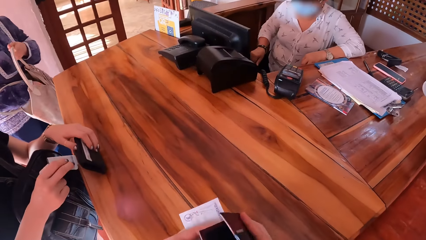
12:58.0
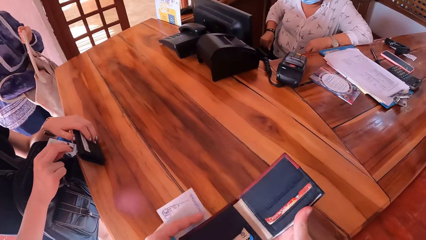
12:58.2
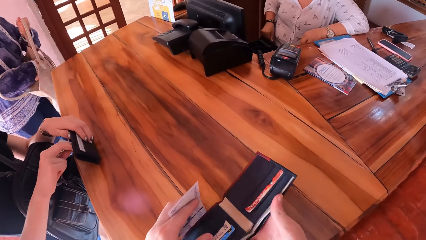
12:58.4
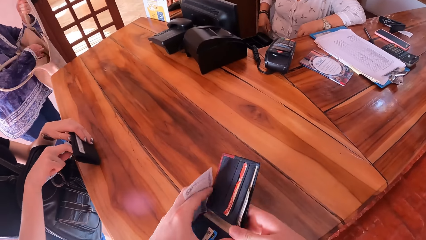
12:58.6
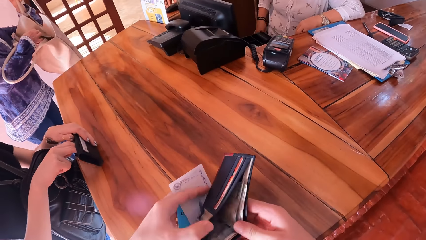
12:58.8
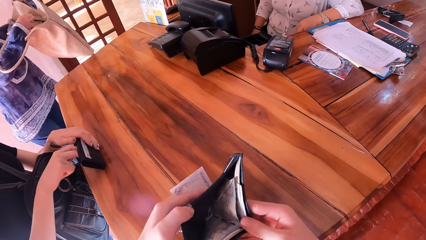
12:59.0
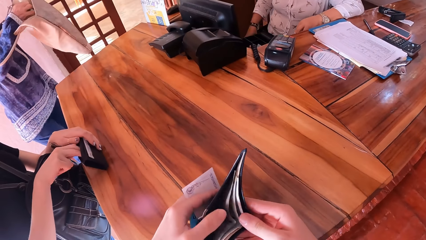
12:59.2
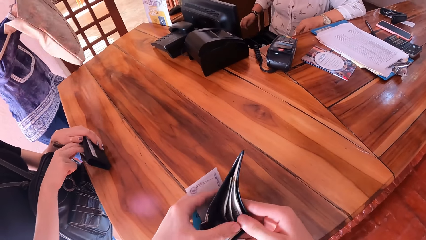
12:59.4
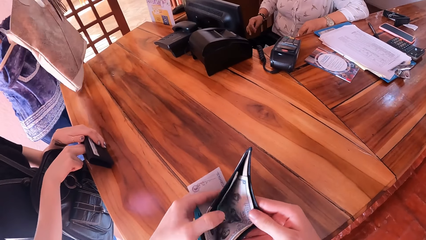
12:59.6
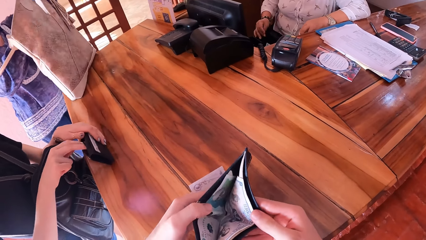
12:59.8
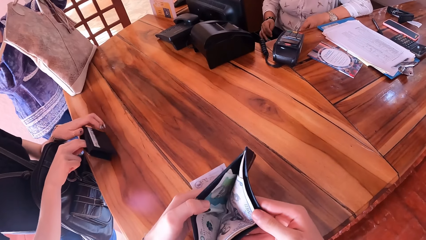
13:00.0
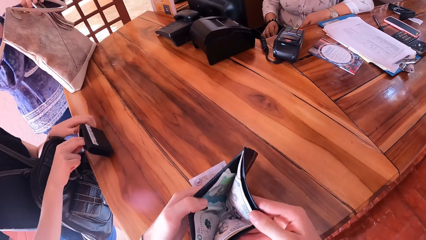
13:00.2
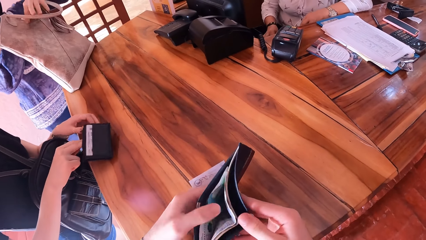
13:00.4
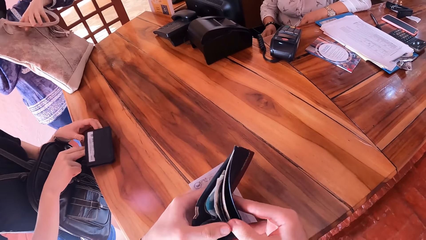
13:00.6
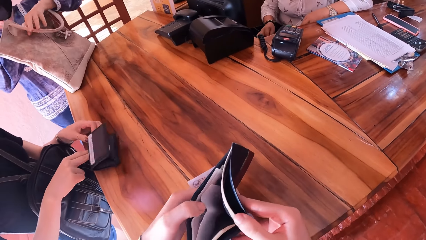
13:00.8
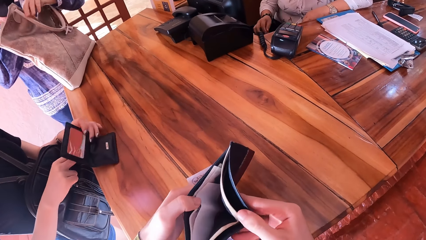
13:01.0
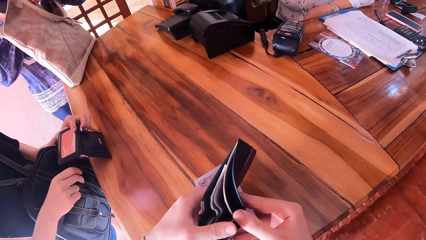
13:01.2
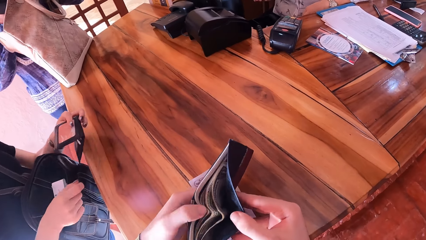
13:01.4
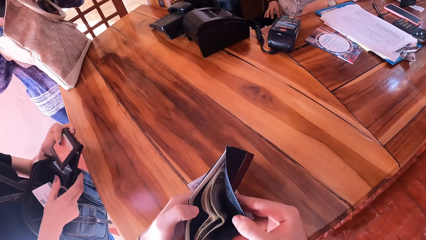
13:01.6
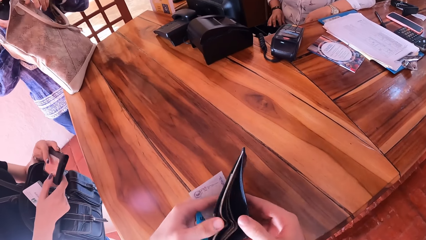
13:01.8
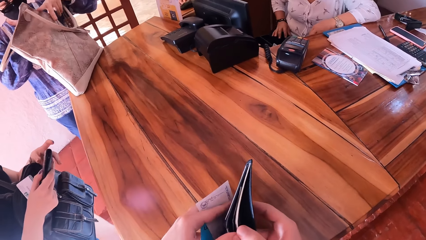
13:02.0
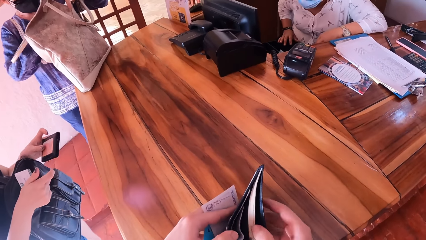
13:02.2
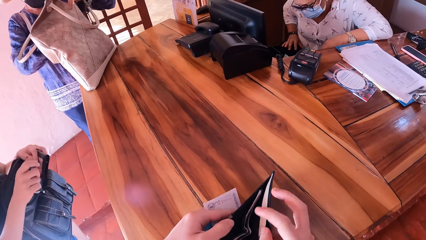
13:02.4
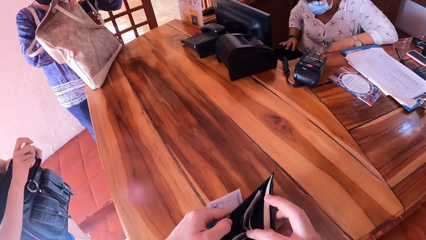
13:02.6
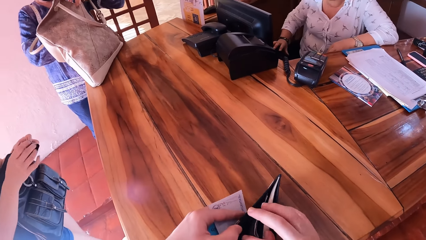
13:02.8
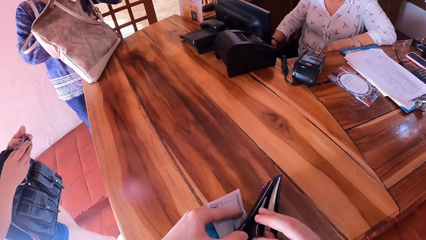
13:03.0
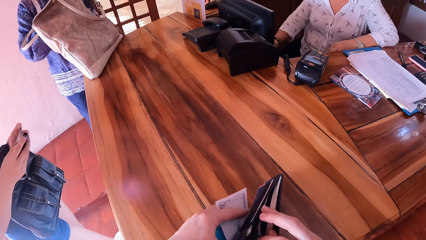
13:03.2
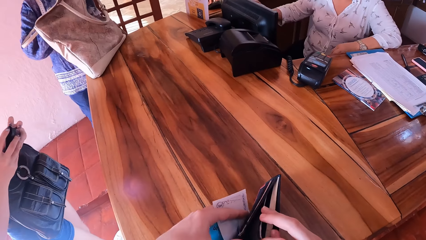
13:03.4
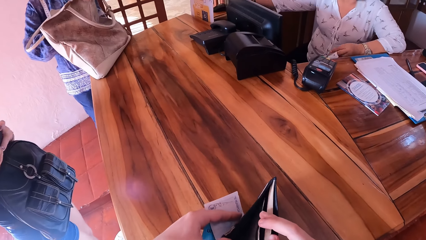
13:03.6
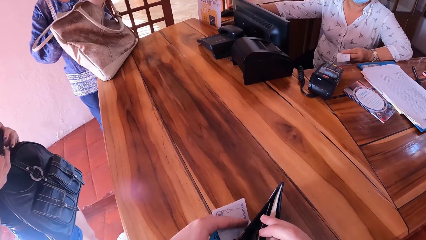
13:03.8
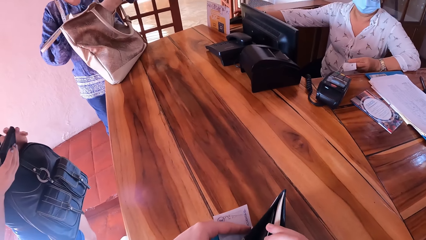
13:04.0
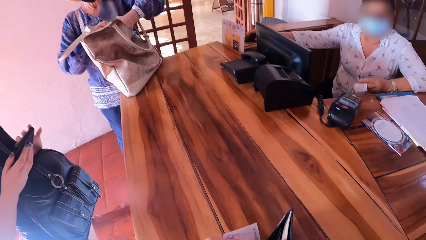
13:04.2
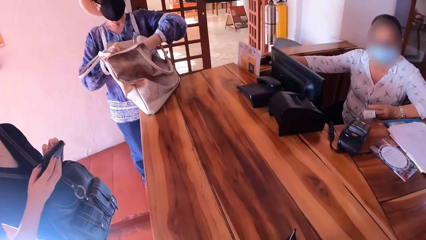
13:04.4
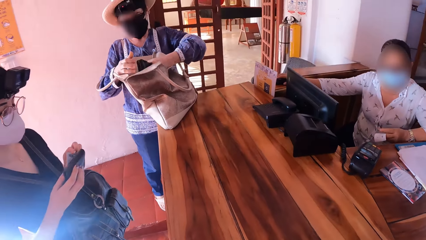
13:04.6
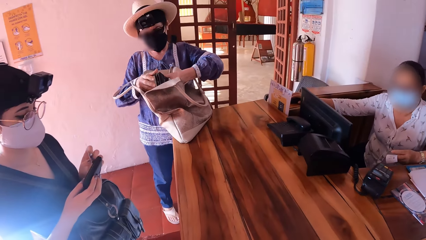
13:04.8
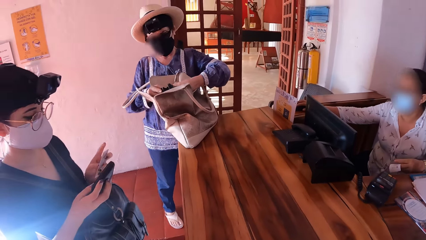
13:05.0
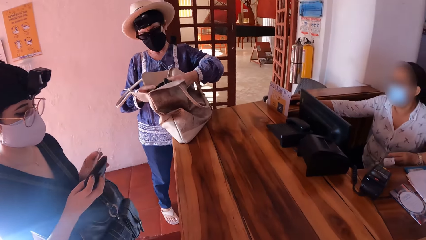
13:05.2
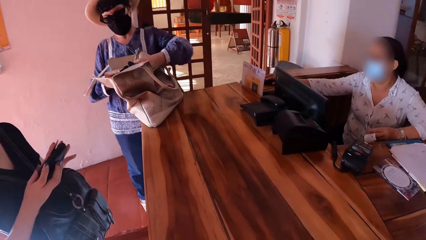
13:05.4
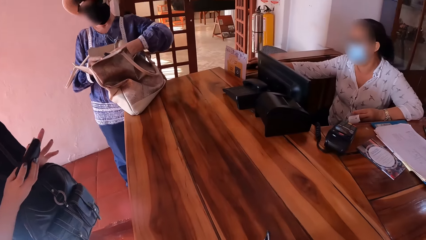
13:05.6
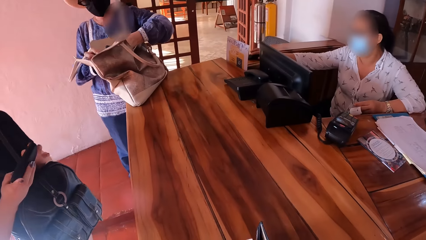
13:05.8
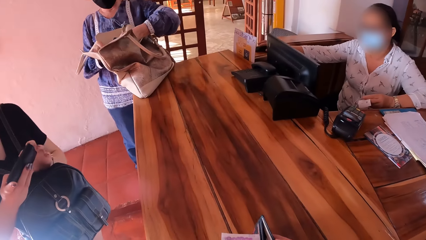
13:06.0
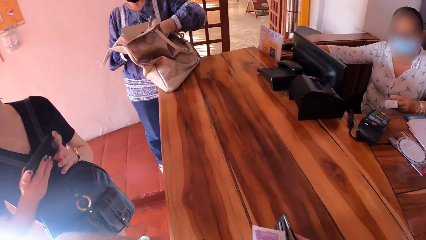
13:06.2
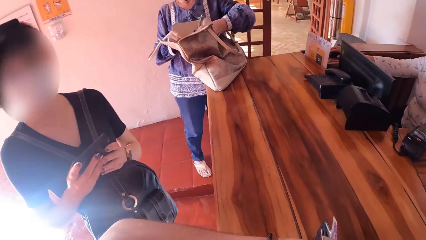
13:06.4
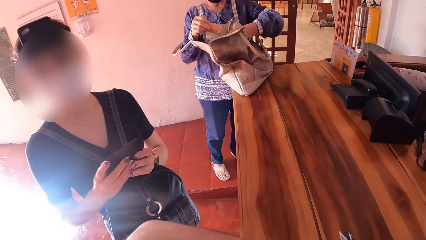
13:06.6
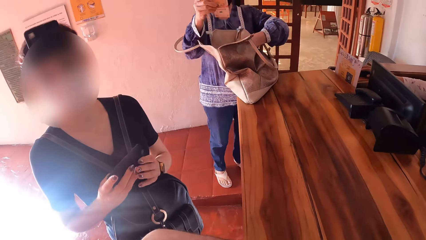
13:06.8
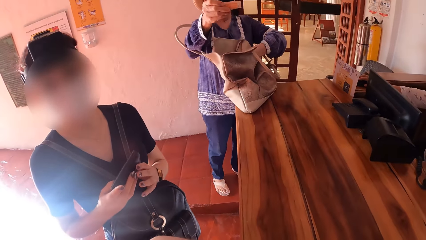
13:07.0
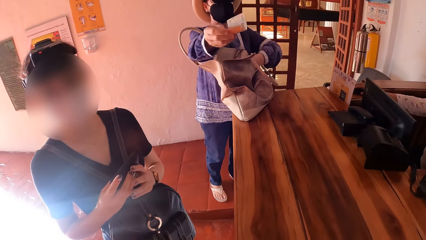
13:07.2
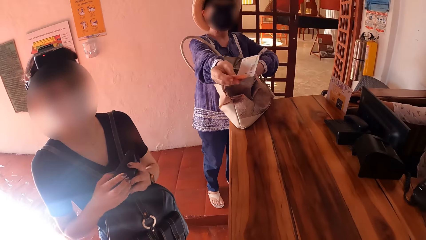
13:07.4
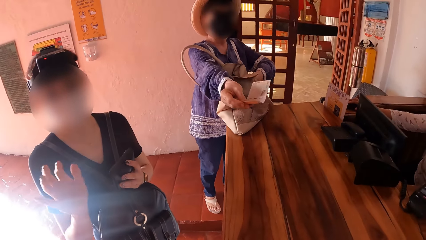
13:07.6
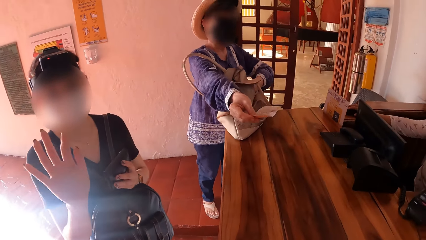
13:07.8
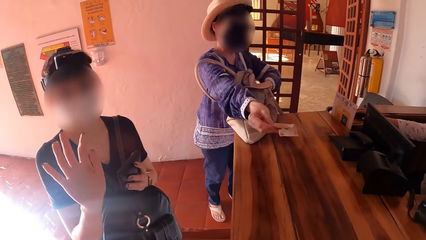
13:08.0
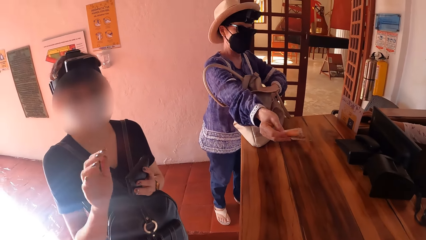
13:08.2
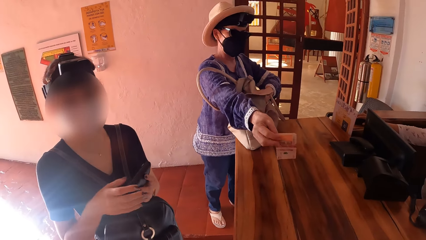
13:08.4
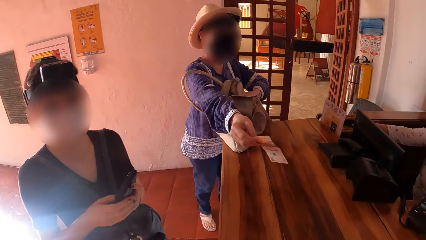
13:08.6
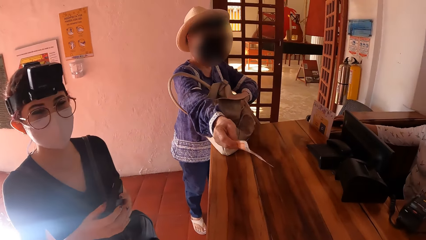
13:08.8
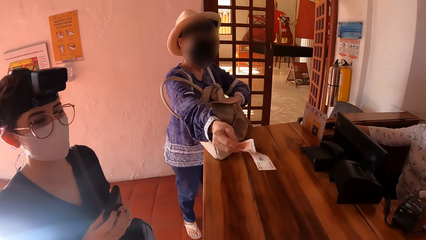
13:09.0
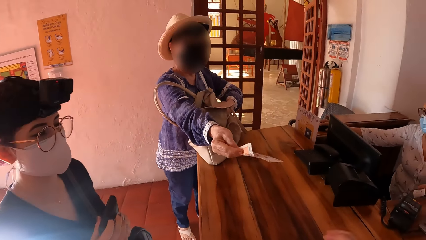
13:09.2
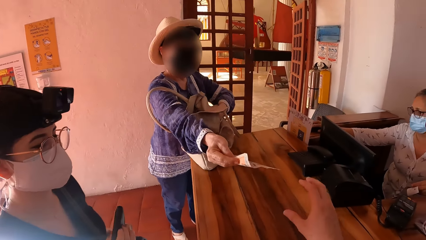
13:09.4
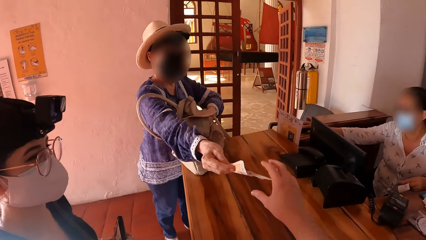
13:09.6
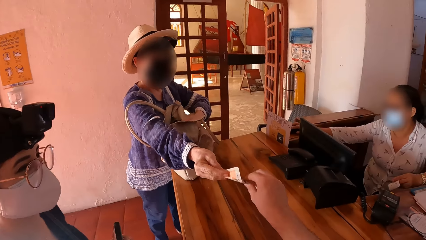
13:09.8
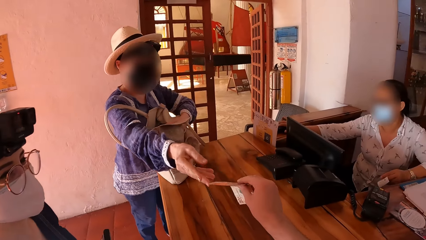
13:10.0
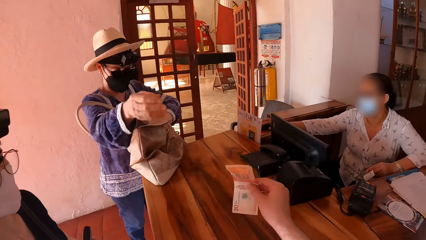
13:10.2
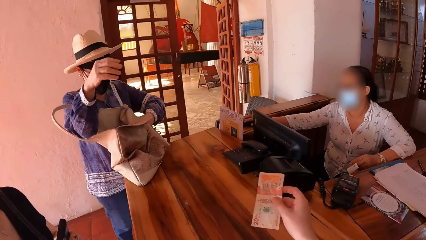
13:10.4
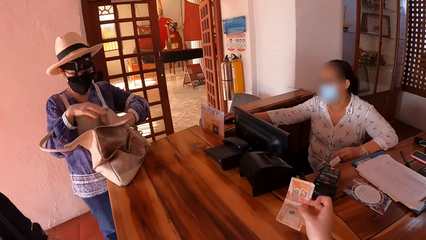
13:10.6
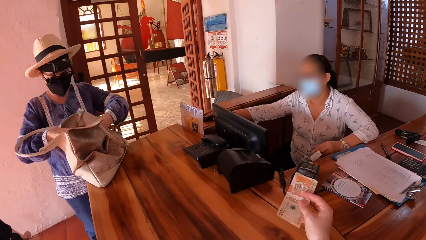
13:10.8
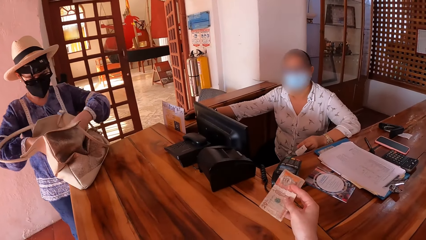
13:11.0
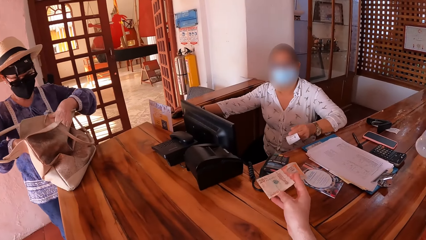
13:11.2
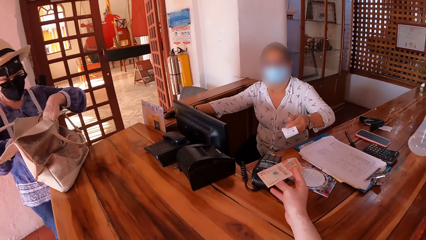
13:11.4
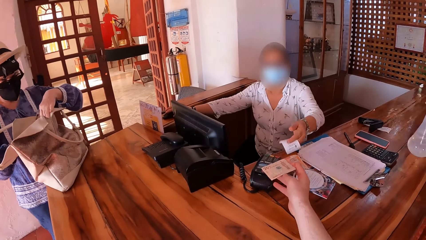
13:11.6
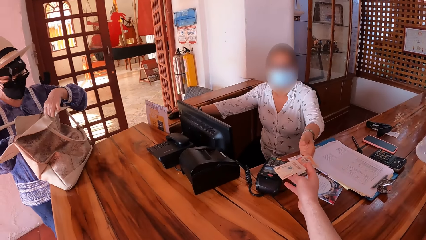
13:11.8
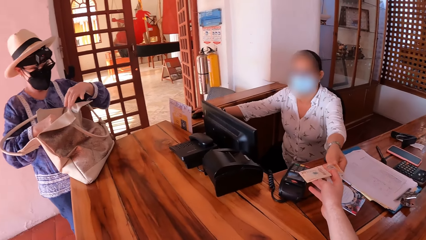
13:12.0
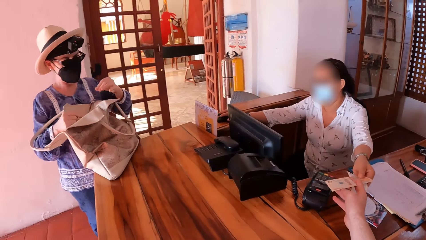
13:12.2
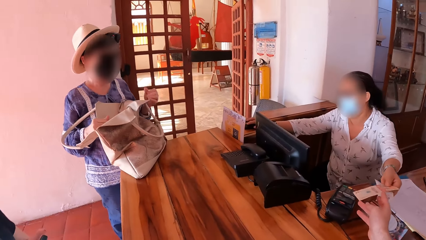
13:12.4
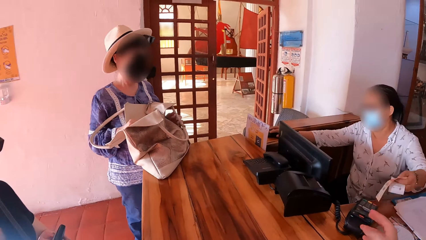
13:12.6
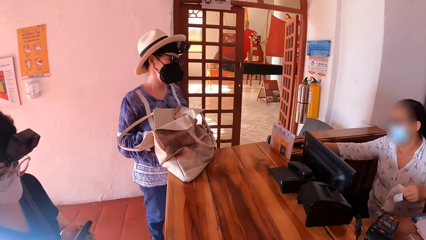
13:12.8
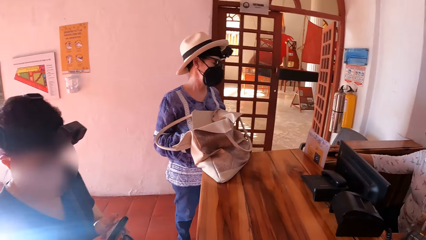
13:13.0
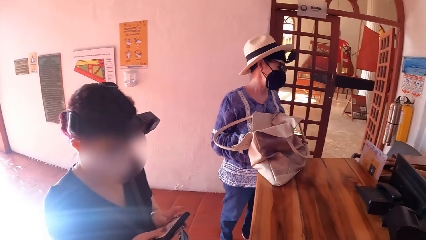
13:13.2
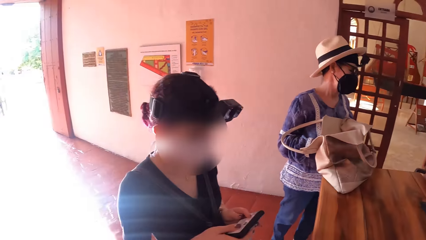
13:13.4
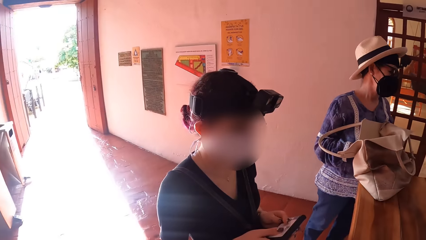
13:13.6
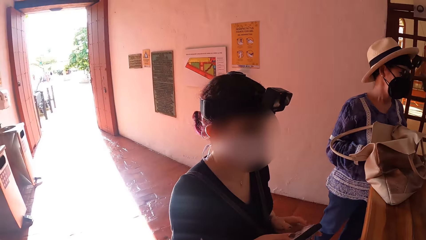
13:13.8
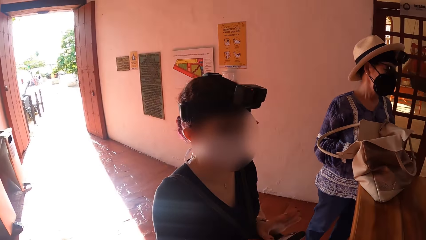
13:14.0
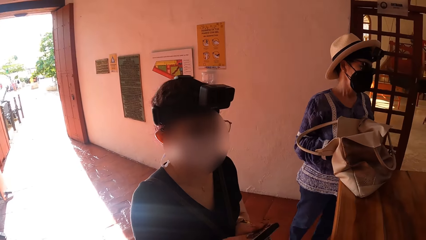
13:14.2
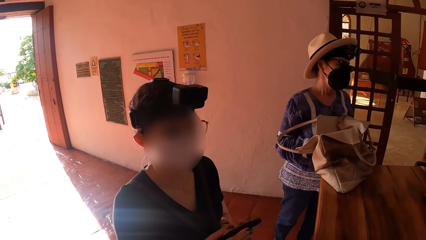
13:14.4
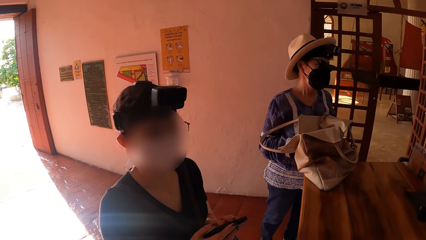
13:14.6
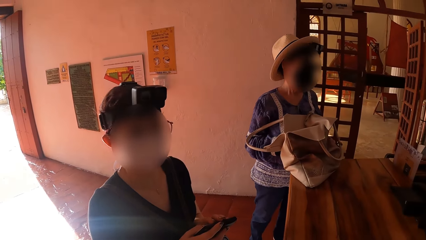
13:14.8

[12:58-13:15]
A woman puts a card in her wallet with her right hand. Another woman opens a drawer with her right hand. A third woman puts her purse on the table with her hands. The camera wearer searches through his wallet with his hands. Two men and the camera wearer take out the cash. The first woman holds the wallet with her hands. The second woman operates the mouse with her right hand. The first woman interacts with the camera wearer. The third woman passes money to the camera wearer with her right hand. The camera wearer passes money to the second woman with his right hand. He talks to the two men.
